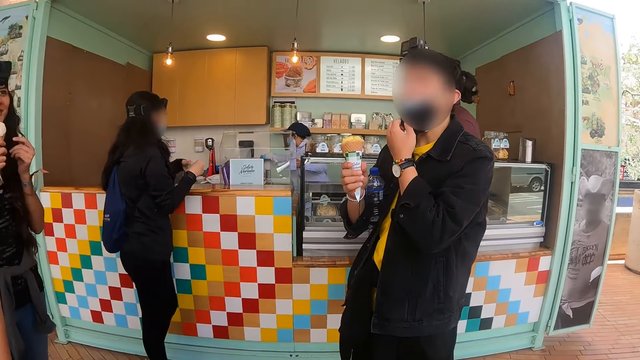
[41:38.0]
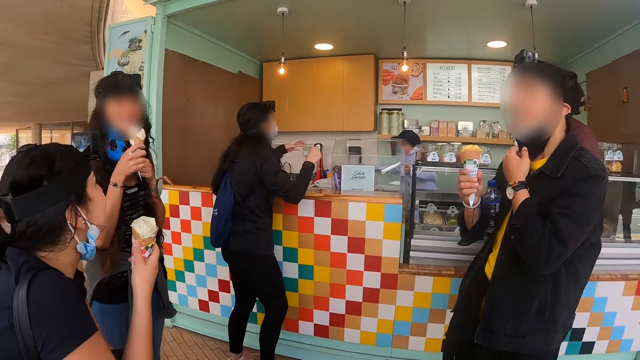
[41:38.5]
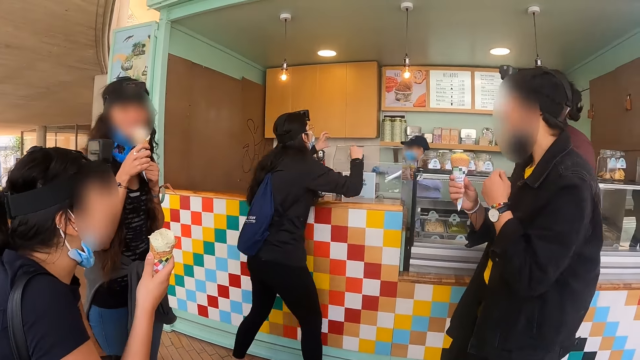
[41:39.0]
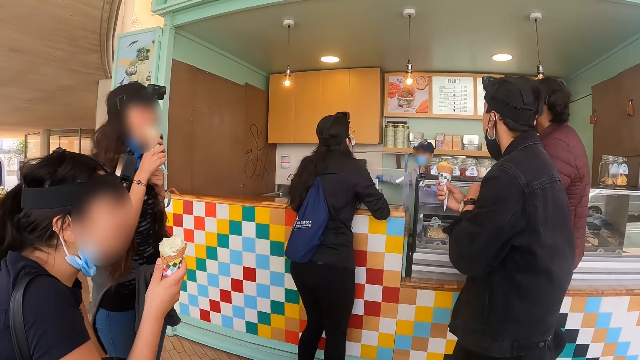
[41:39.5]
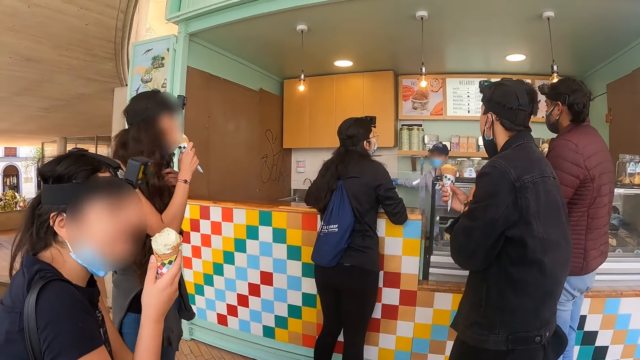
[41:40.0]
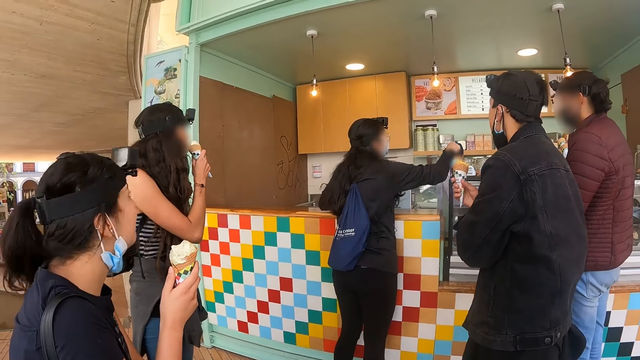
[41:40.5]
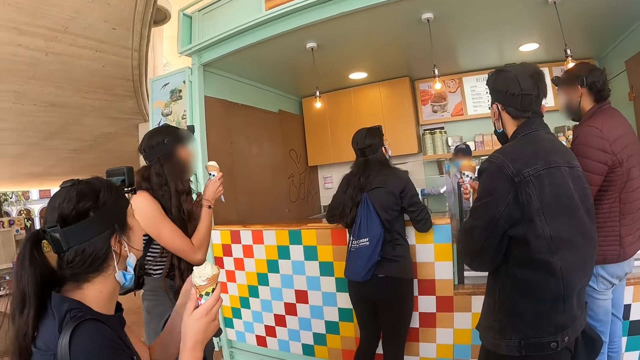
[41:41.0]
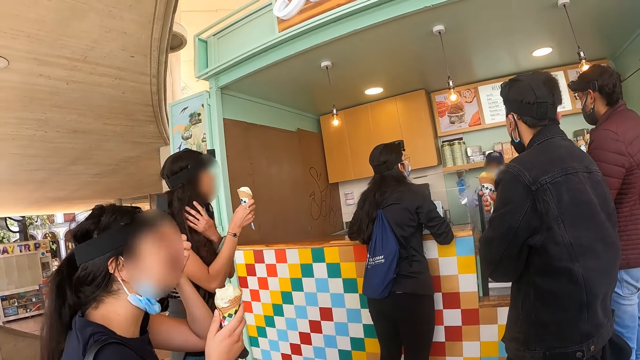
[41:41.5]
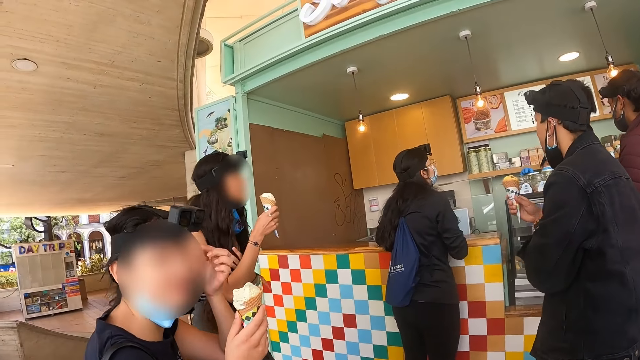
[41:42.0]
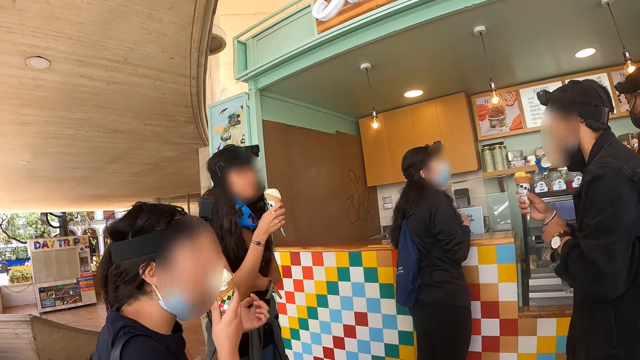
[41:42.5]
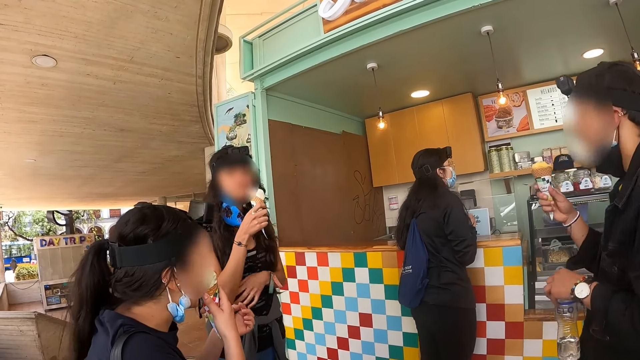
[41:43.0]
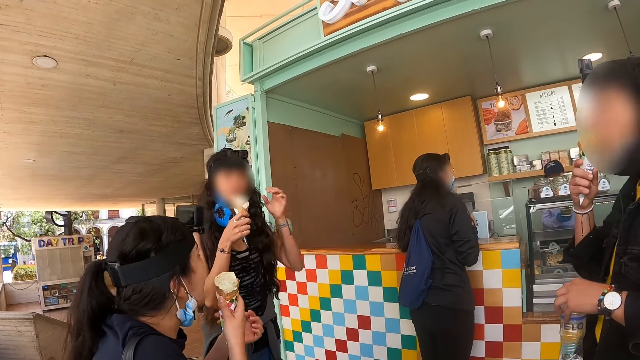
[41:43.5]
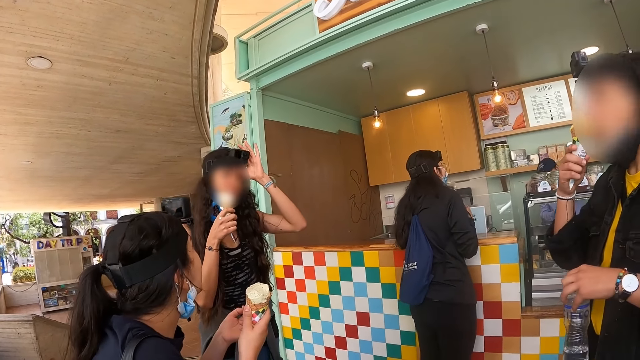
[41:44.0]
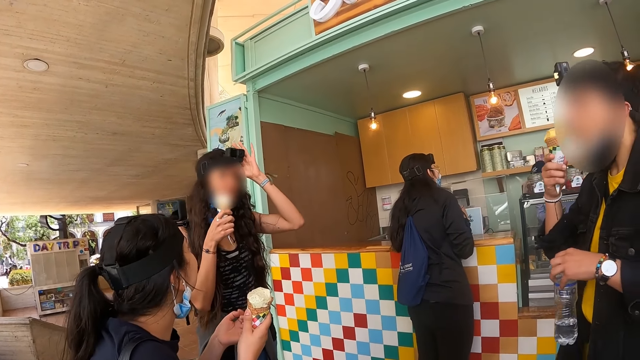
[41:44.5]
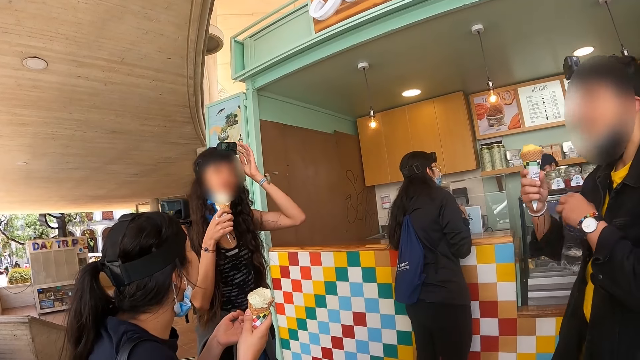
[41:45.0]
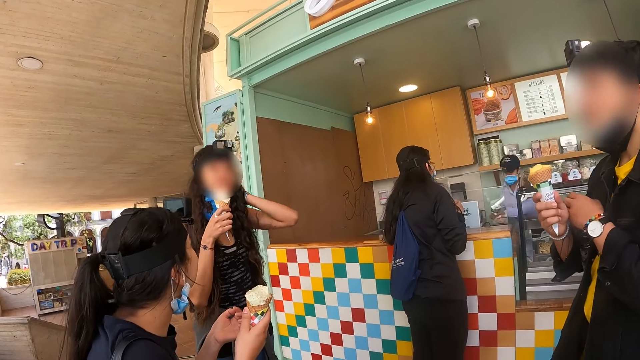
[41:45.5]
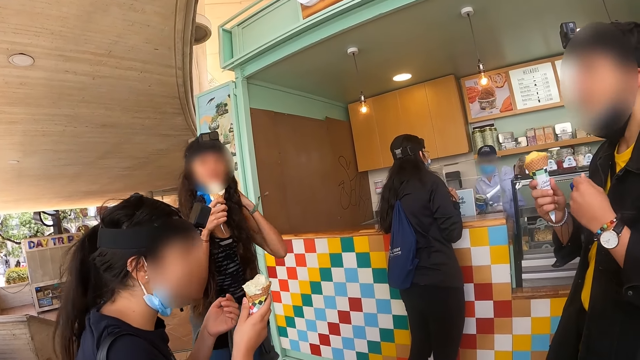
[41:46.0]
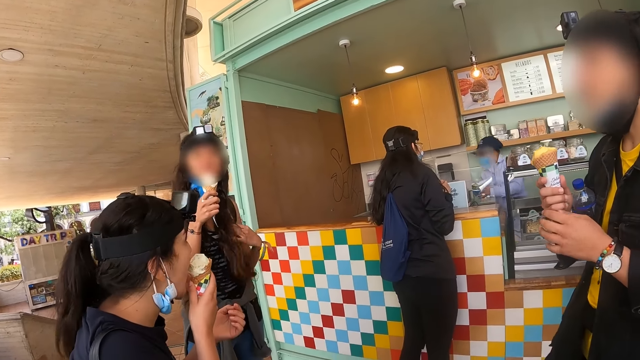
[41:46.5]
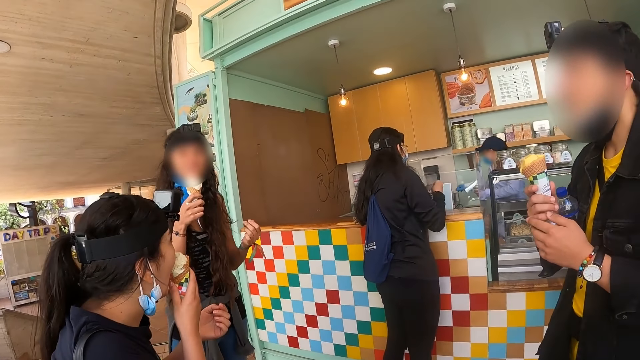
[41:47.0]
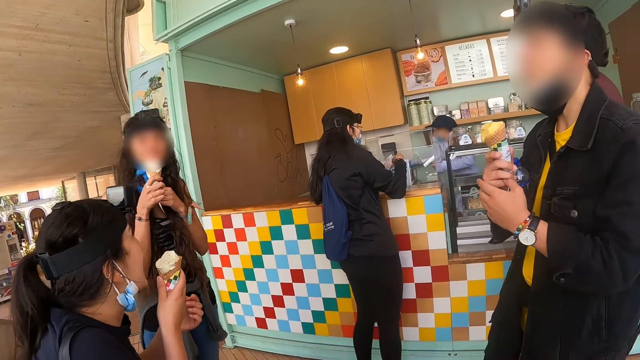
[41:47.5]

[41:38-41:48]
A man pulls a mask. The man turns around, picks bottled water, eats an ice cream and puts the bottled water under the armpits.

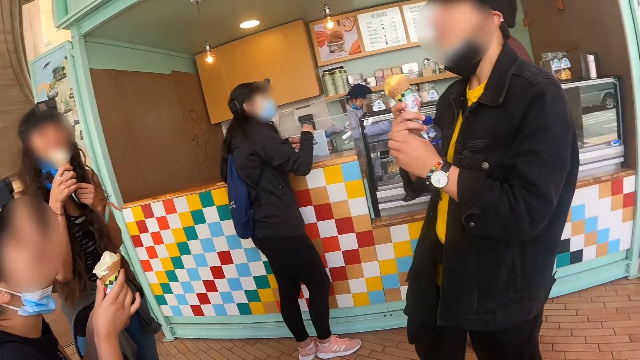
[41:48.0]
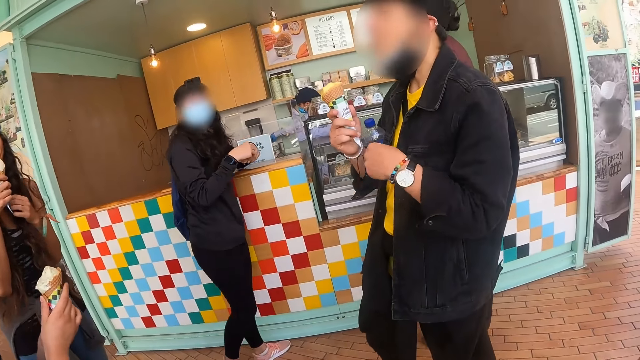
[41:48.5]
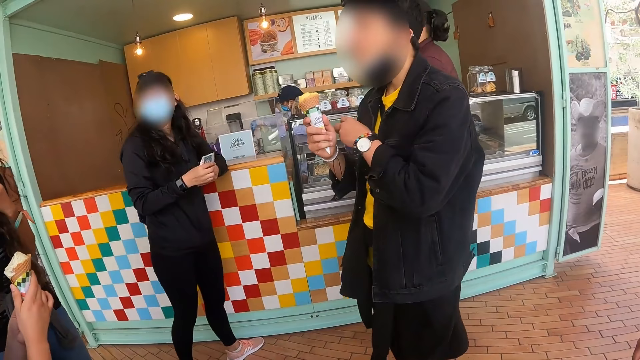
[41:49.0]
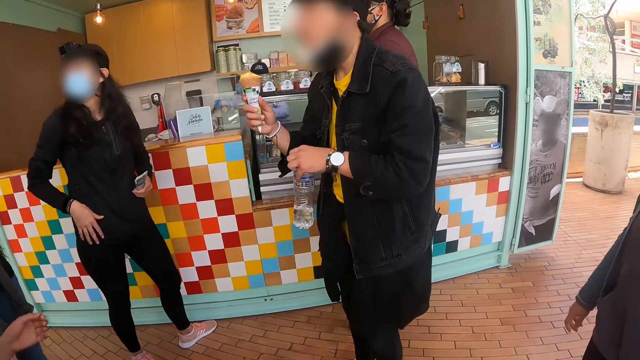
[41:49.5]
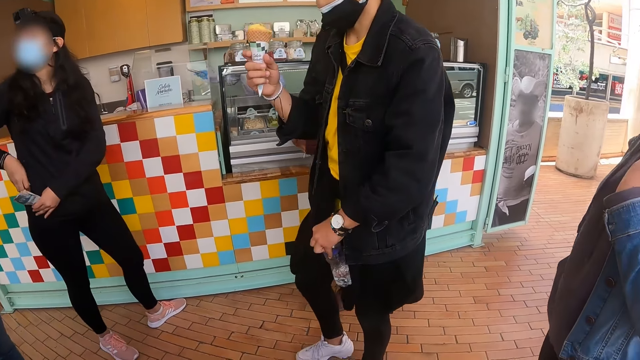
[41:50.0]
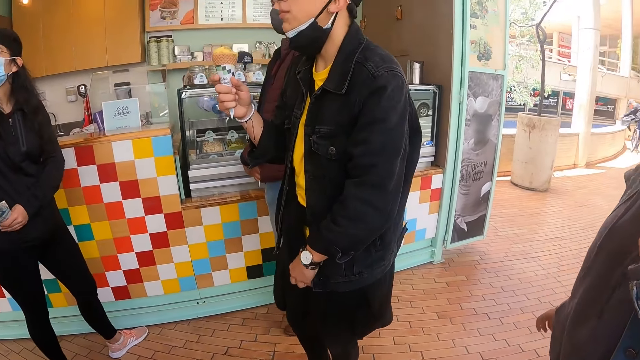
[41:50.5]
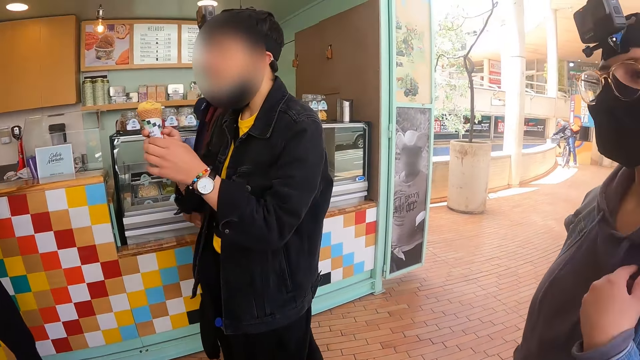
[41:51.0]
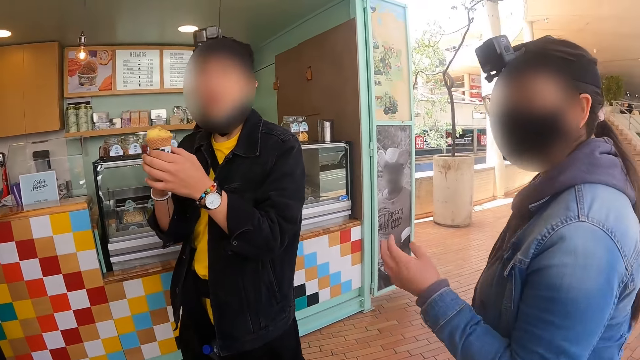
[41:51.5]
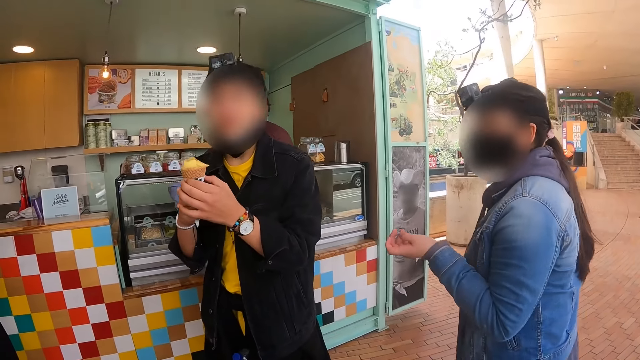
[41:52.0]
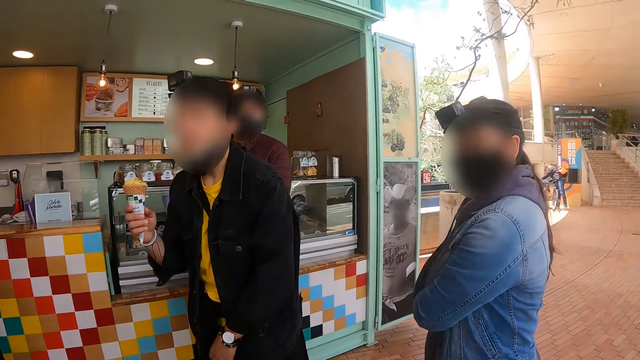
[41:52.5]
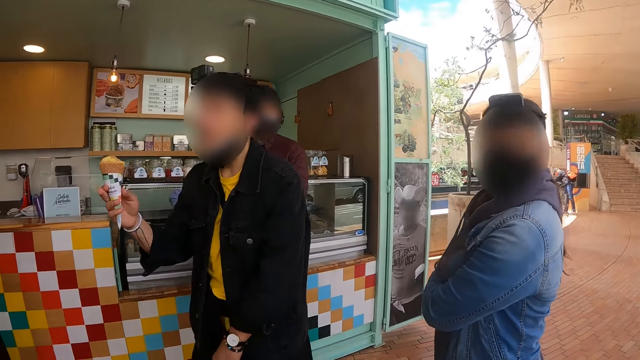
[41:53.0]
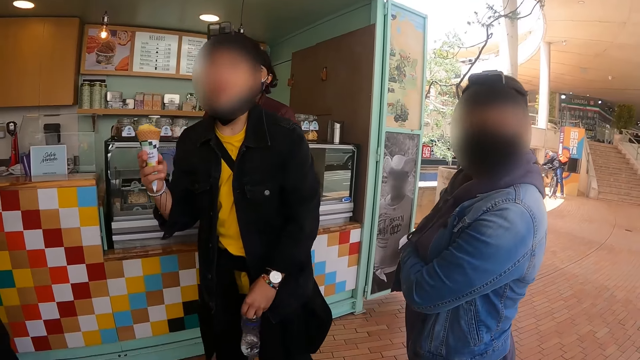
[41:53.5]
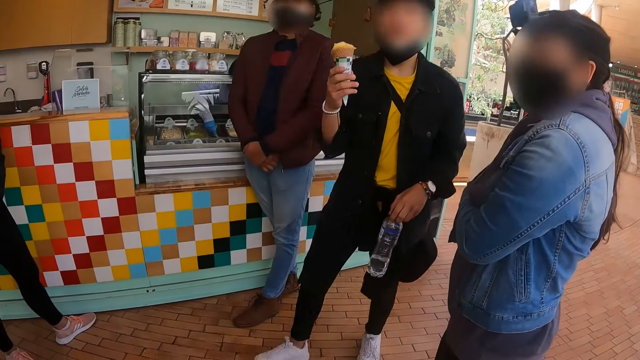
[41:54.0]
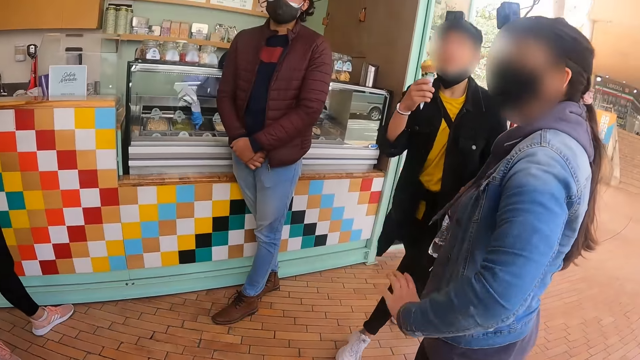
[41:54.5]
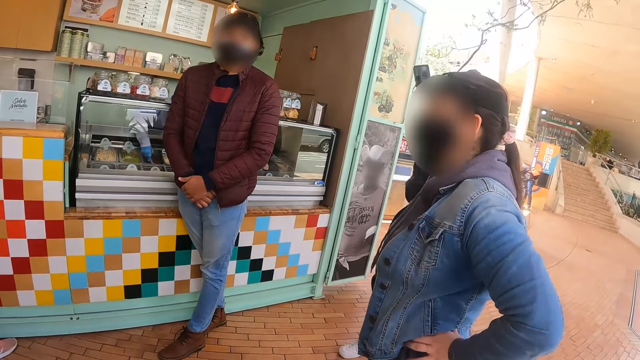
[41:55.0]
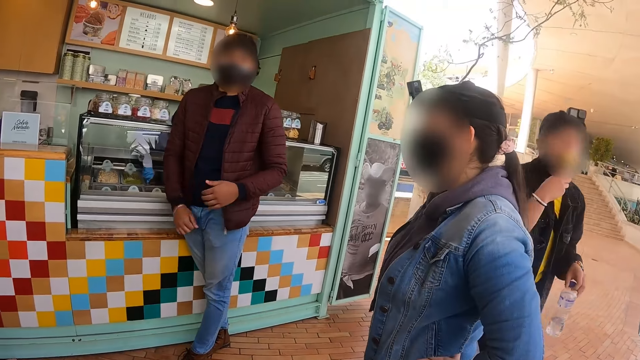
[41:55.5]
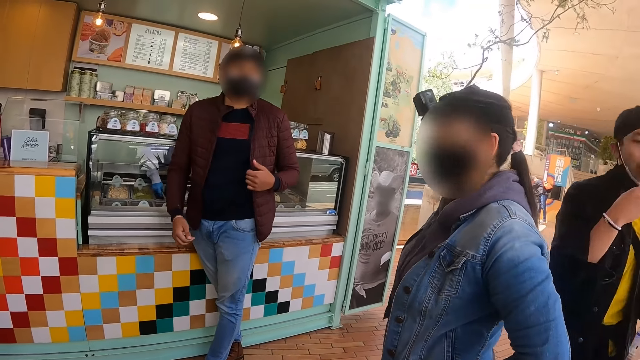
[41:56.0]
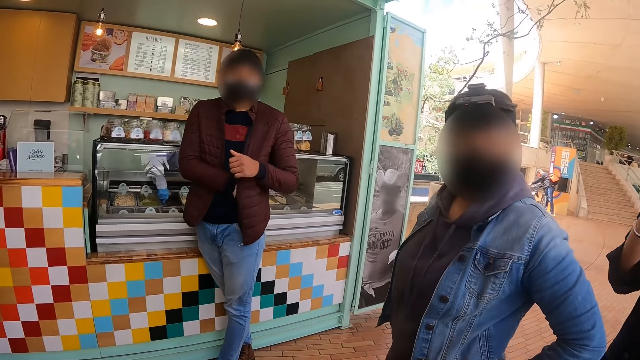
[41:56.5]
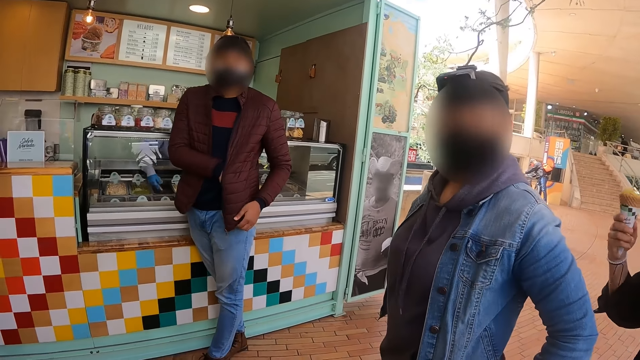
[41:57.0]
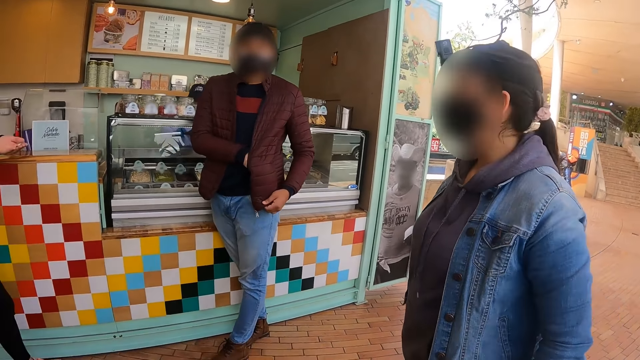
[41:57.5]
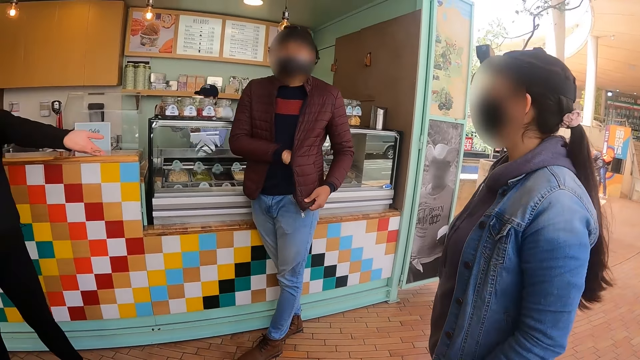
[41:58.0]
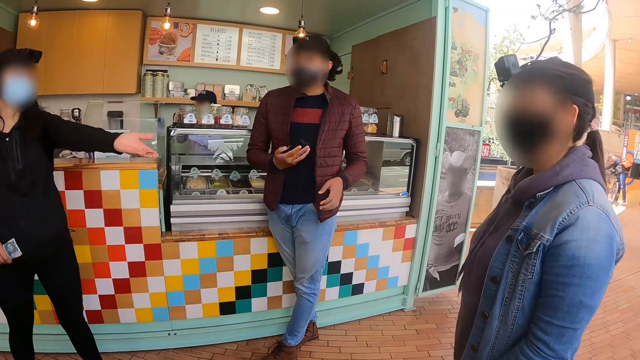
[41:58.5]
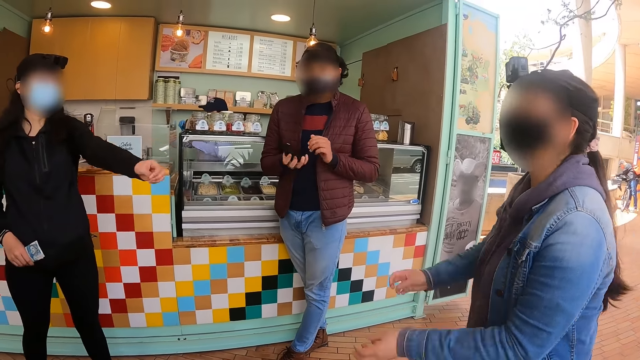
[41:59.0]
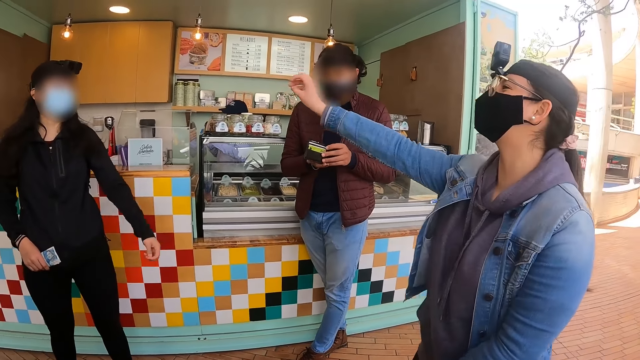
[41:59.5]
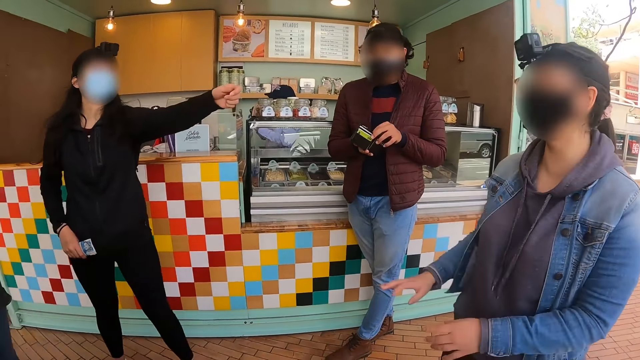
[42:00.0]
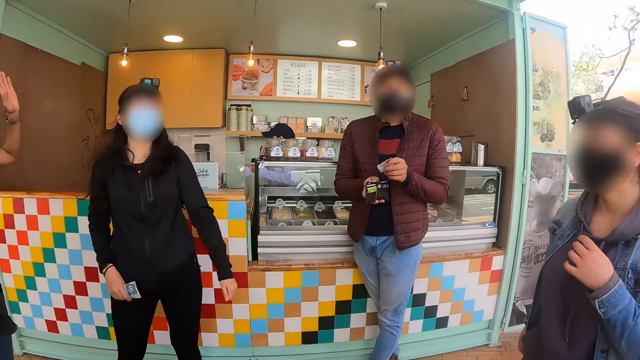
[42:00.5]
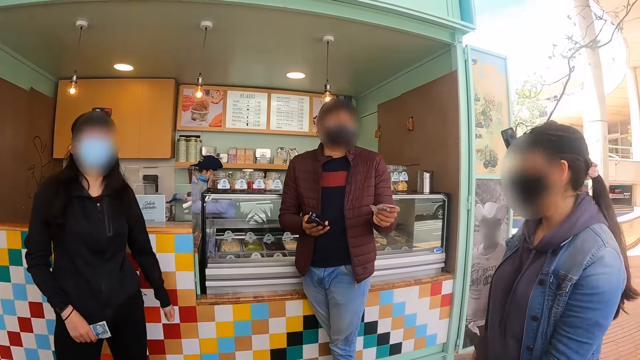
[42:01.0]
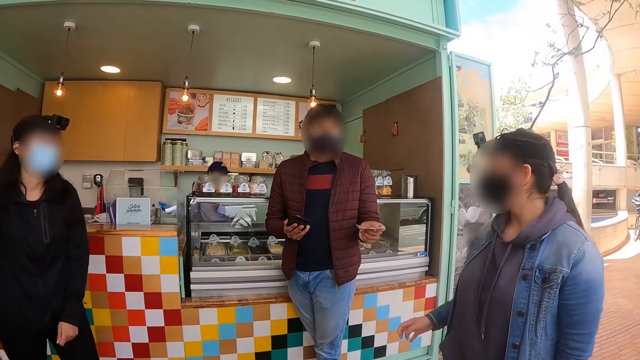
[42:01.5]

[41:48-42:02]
A man picks bottled water and puts the bottled water in between the legs. The man adjusts a paper in an ice cream cone. The man picks the bottled water and walks in the ice cream parlor.
